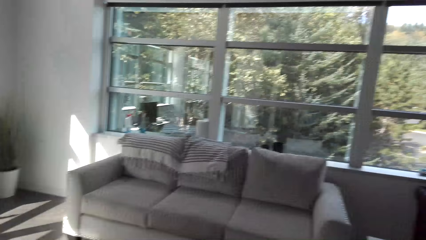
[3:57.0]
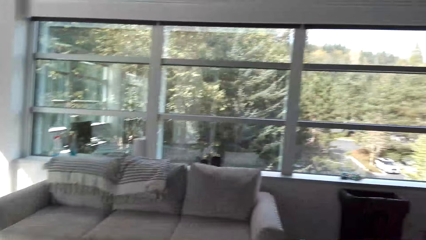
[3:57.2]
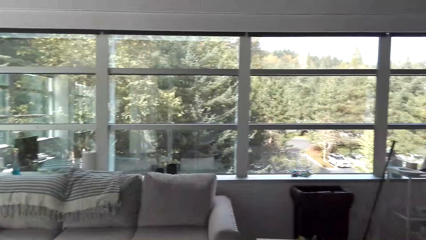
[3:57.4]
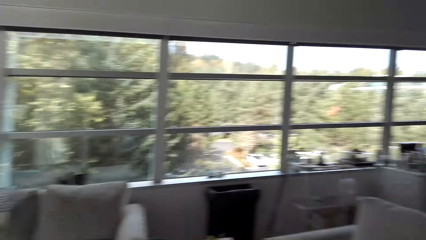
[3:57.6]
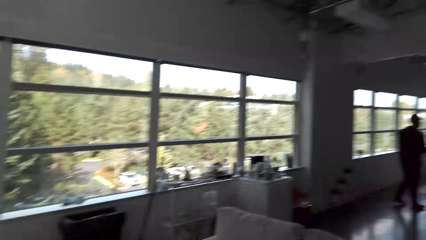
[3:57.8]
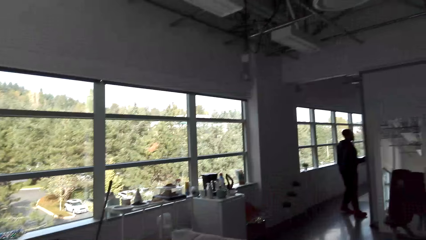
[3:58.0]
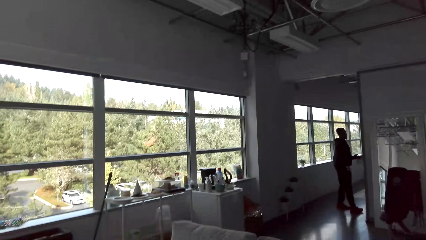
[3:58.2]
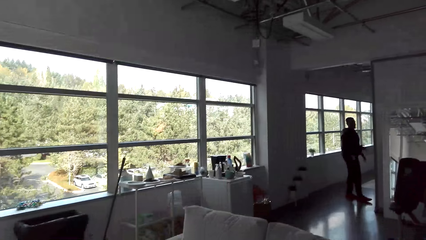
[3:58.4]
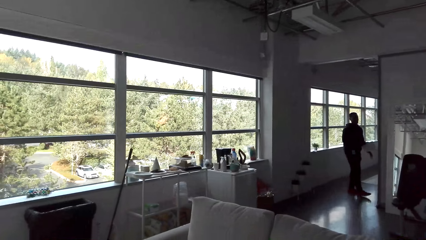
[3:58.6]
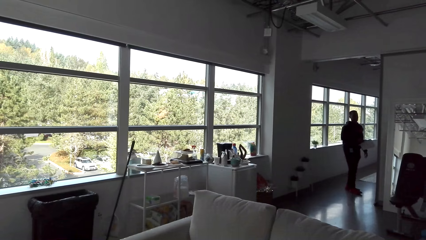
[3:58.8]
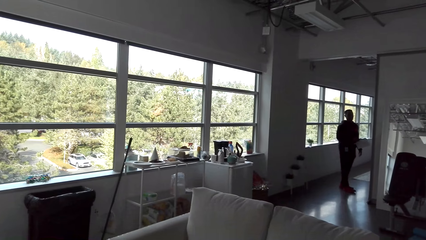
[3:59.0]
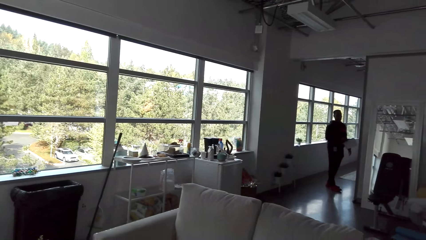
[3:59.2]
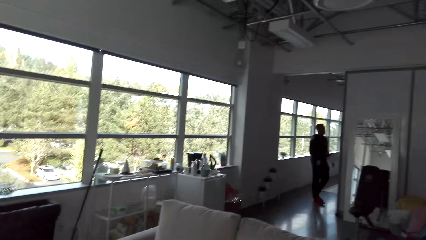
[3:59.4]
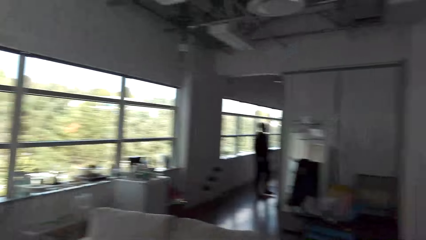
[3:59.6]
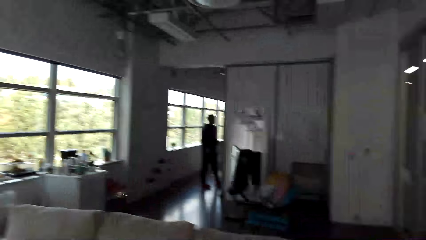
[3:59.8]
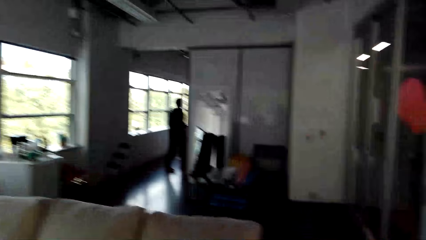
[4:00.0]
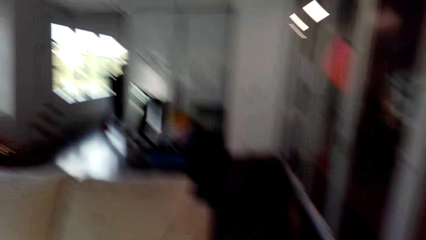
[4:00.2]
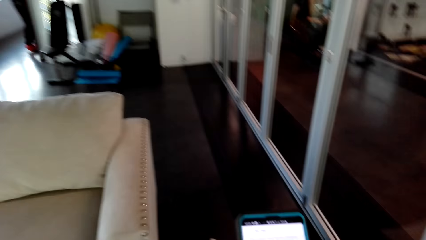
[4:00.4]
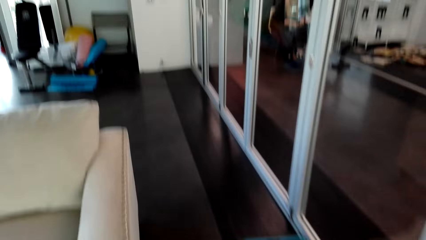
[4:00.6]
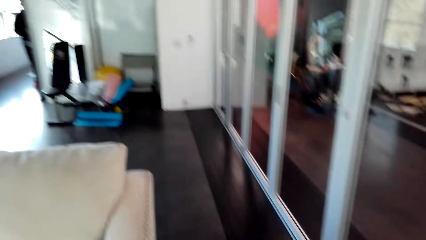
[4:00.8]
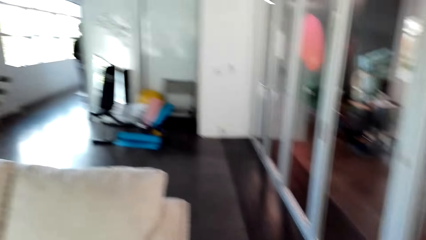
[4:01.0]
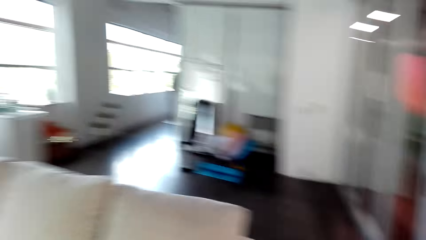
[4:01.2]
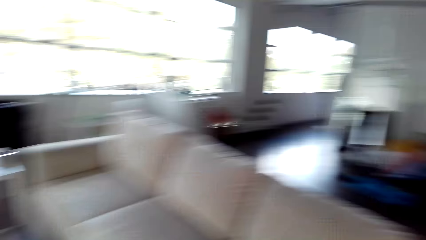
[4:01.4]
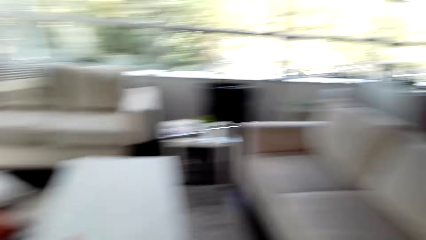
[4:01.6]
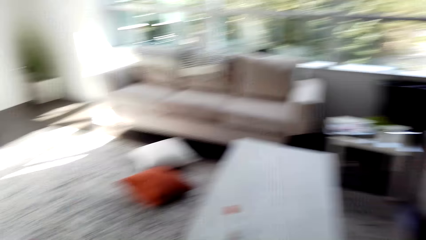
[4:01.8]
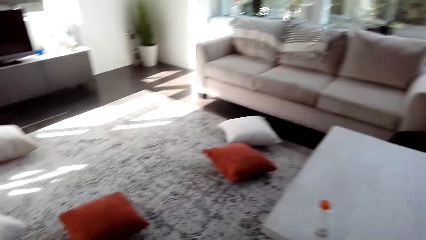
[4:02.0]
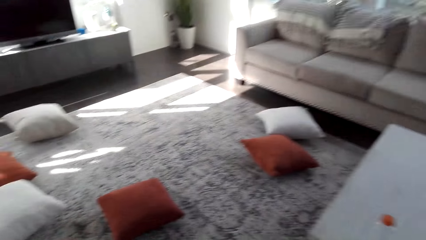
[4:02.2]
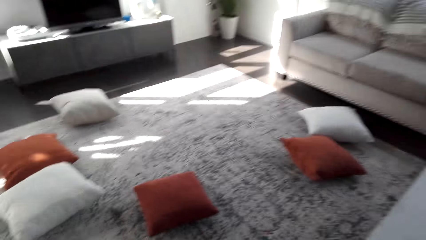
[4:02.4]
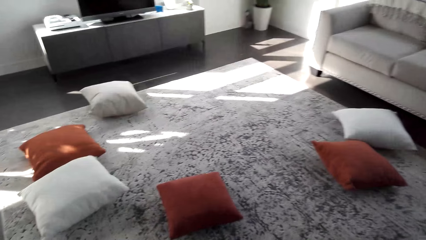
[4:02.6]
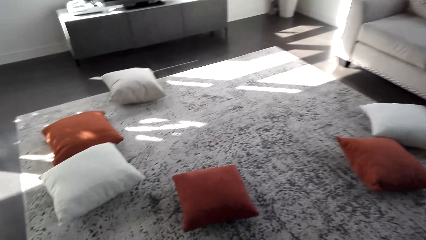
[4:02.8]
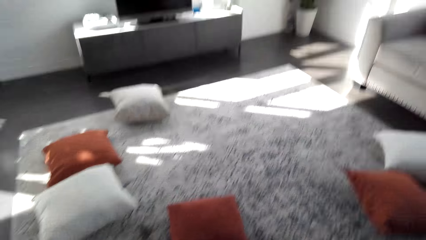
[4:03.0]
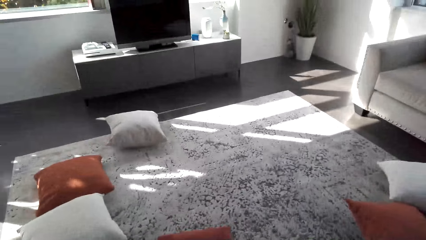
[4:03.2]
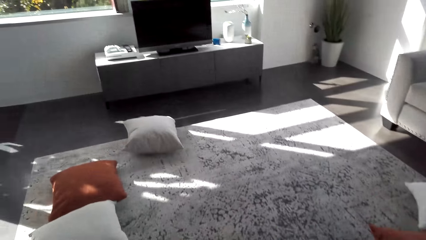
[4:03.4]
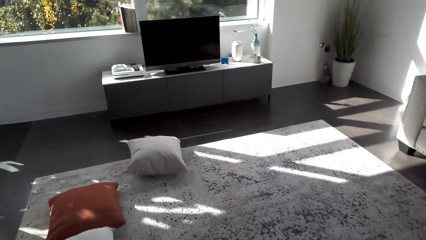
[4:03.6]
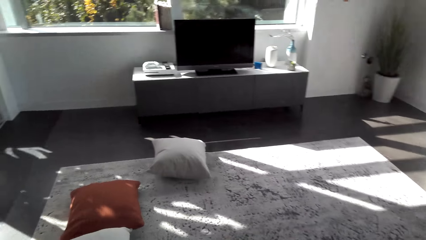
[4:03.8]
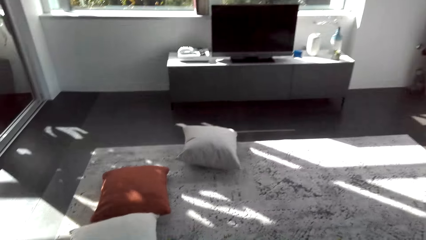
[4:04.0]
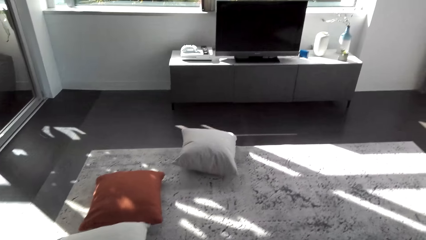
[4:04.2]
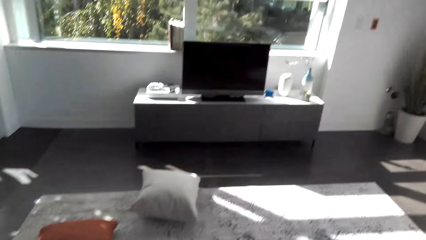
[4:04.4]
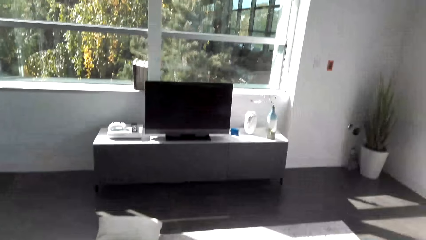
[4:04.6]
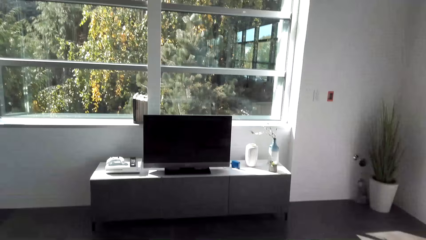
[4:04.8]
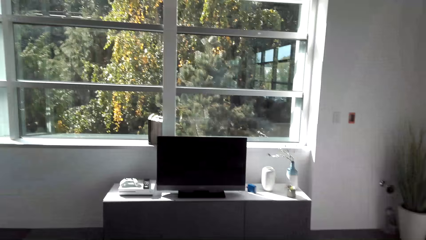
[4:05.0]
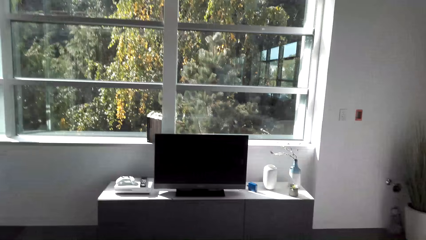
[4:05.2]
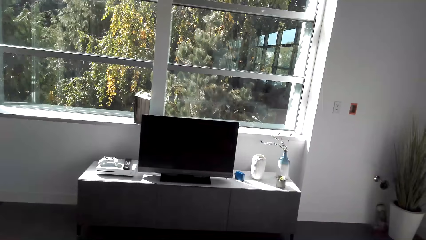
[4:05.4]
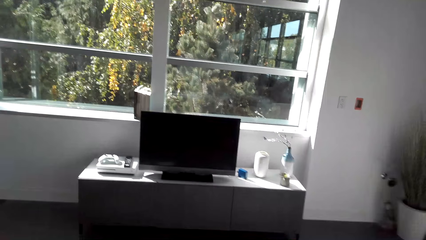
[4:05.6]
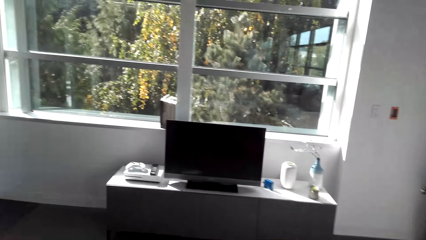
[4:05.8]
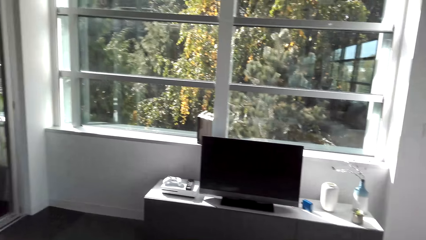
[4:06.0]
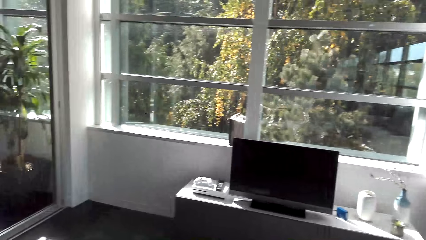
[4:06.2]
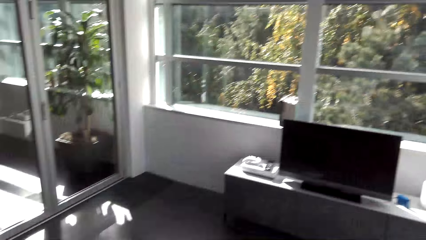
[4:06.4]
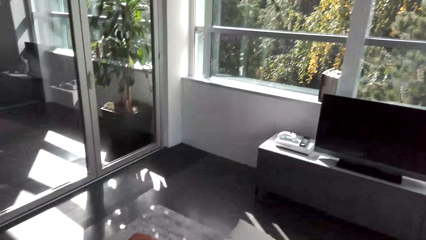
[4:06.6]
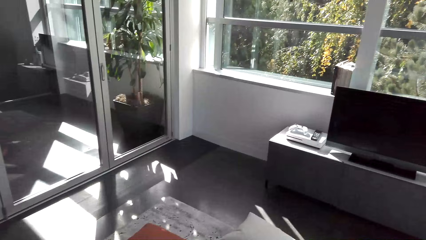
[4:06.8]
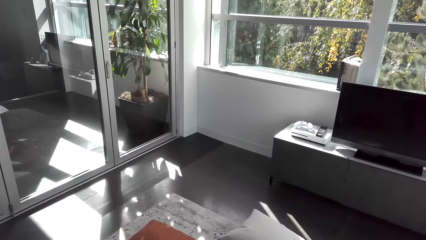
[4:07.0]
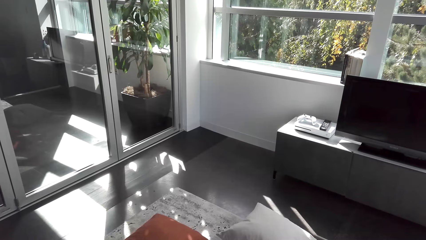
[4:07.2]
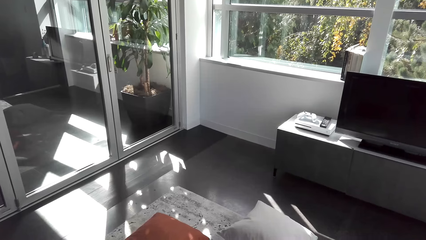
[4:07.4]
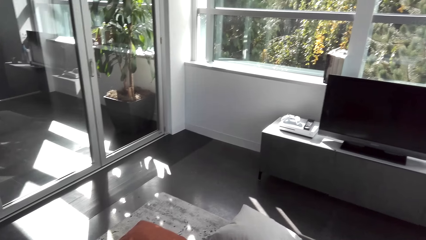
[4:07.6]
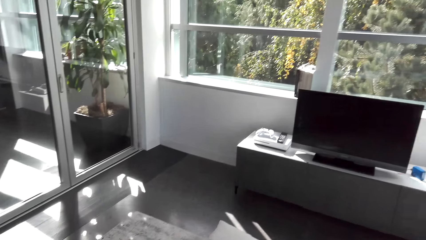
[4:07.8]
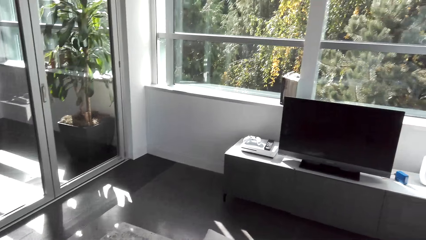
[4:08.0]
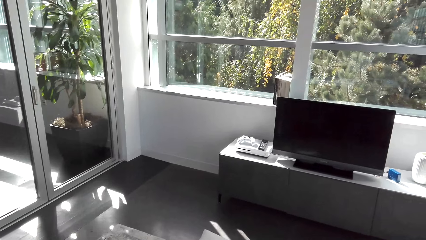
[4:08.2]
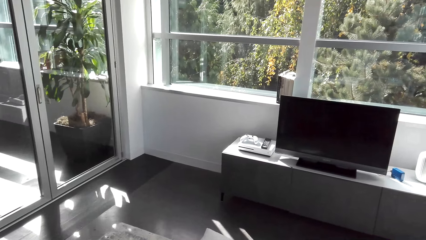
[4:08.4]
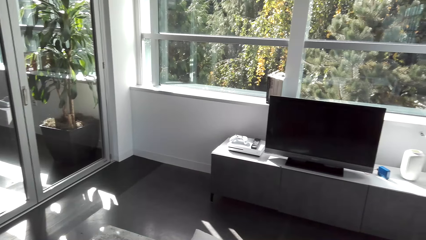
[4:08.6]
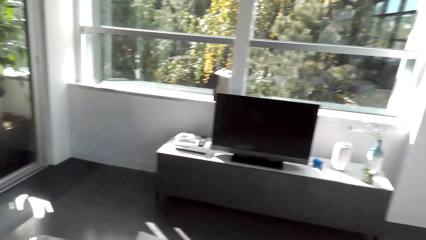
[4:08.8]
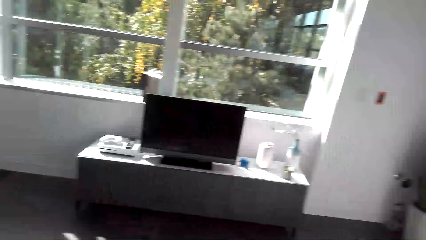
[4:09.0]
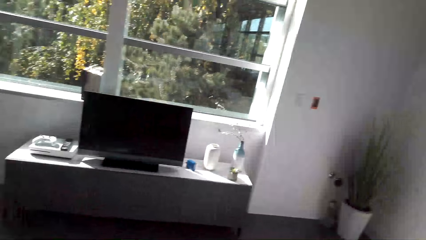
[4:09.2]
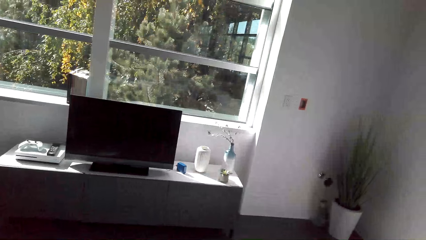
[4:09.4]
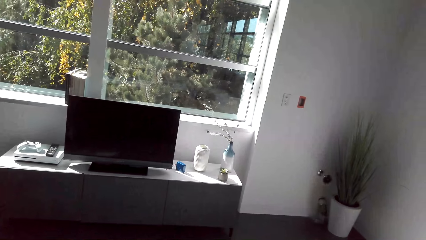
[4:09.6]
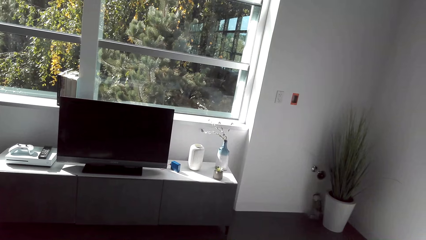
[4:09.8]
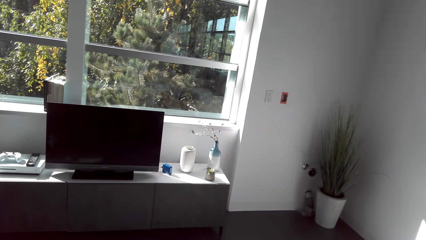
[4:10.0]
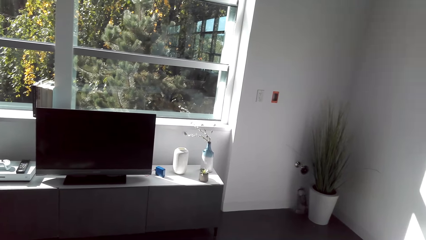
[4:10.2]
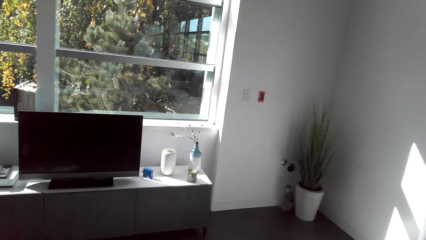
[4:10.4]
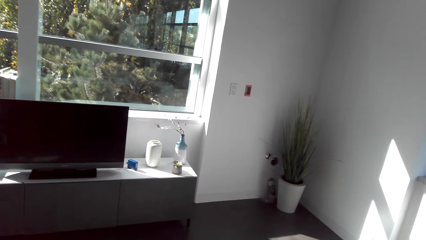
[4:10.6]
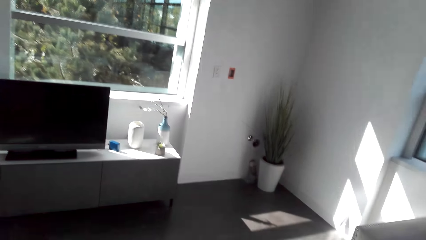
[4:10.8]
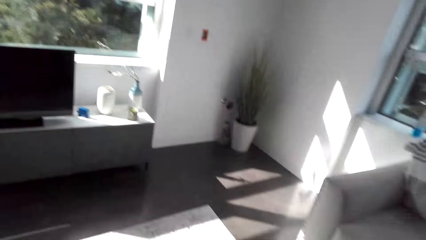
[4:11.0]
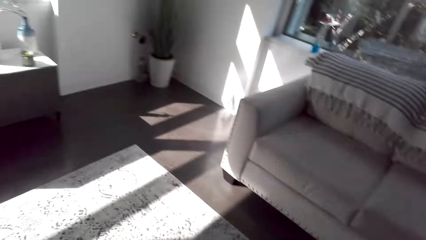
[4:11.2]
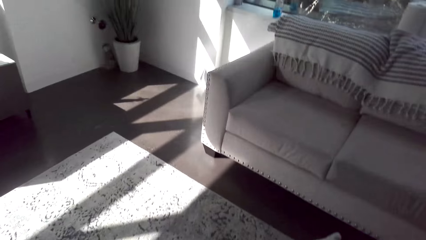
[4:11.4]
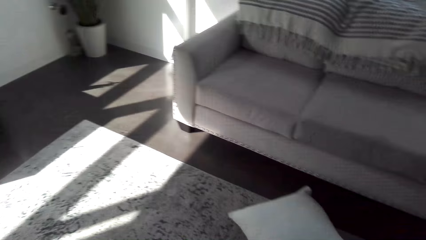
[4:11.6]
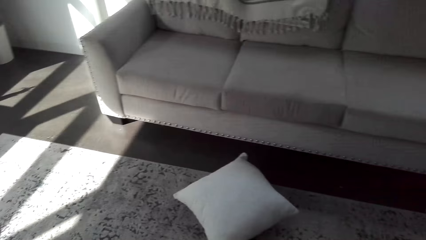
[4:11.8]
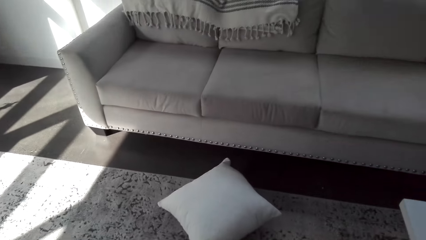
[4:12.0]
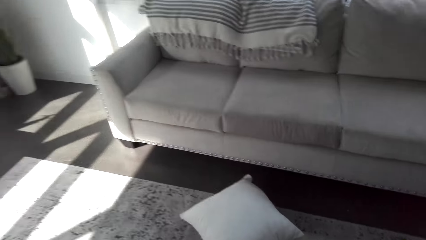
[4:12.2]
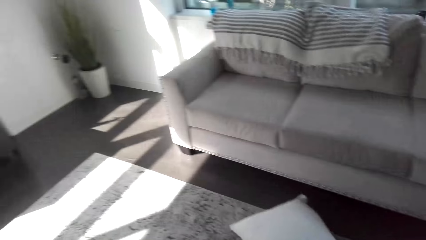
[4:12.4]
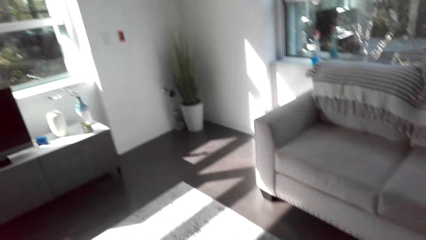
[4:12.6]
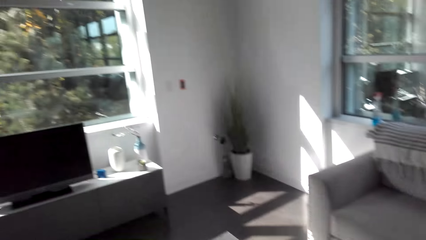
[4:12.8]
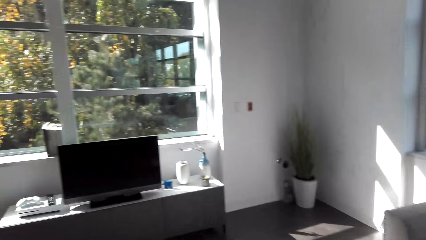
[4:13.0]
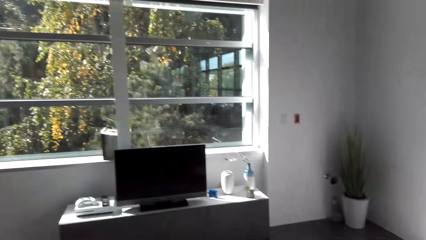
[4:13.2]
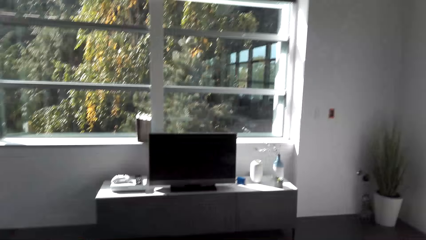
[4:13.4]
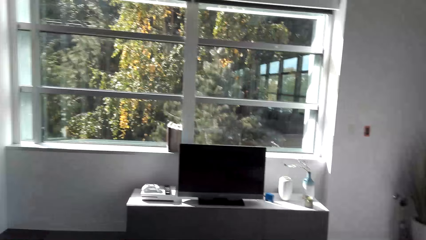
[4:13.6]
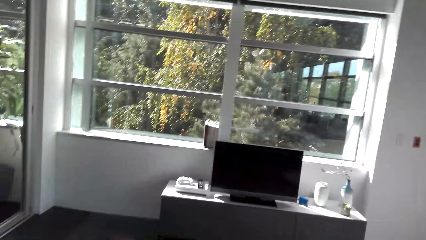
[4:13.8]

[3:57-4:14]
The camera wearer dialogues with a person. They look around. They walk around the house. They look around the house. They look around.
